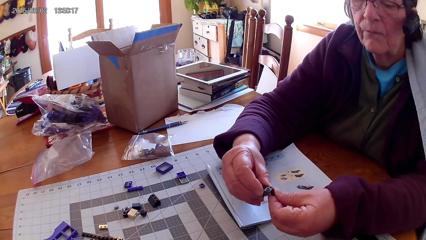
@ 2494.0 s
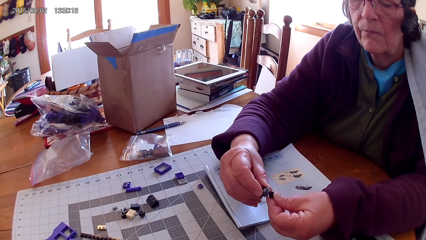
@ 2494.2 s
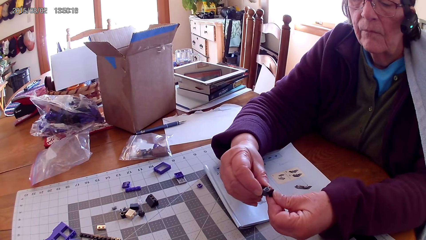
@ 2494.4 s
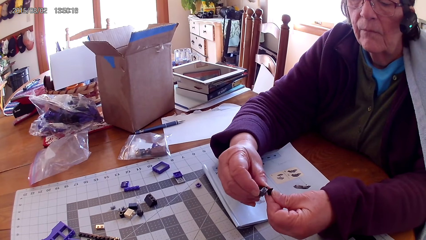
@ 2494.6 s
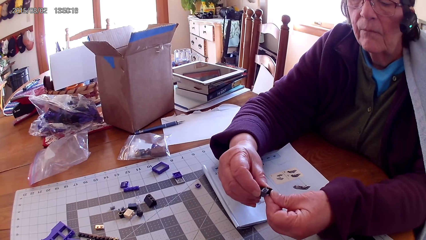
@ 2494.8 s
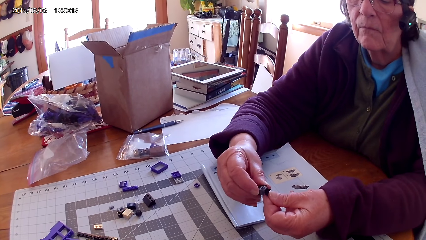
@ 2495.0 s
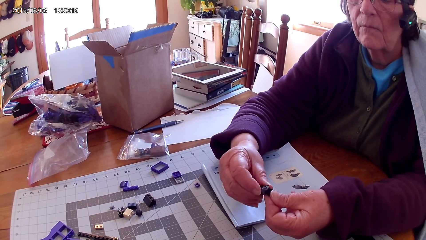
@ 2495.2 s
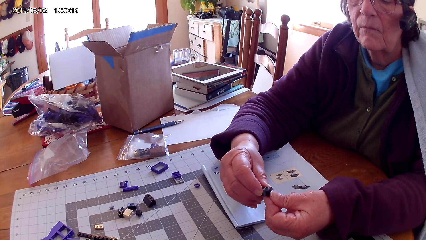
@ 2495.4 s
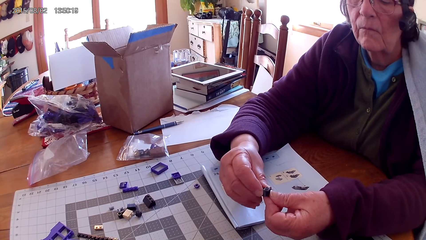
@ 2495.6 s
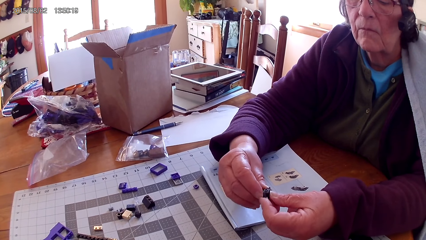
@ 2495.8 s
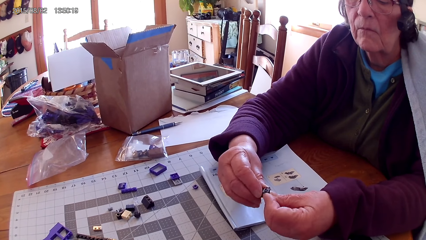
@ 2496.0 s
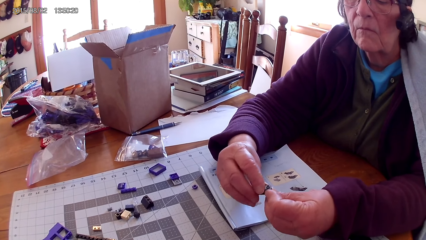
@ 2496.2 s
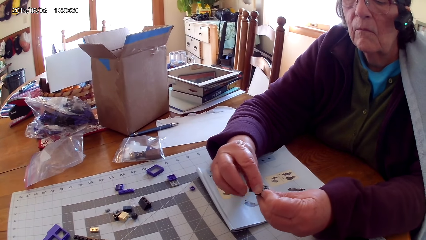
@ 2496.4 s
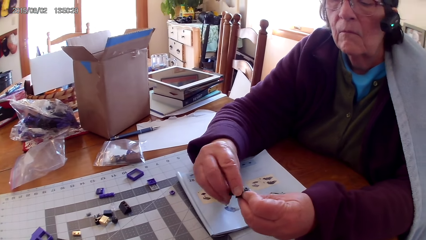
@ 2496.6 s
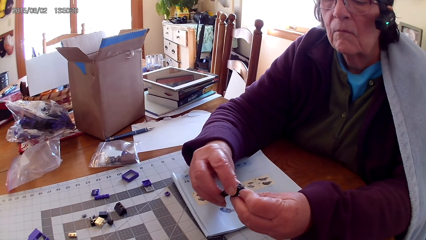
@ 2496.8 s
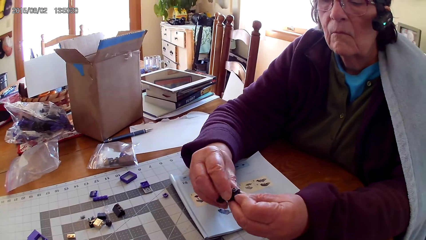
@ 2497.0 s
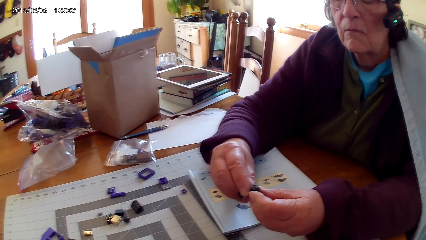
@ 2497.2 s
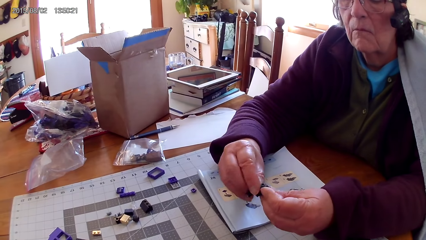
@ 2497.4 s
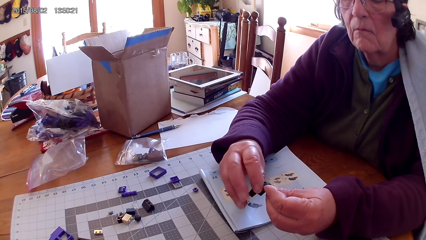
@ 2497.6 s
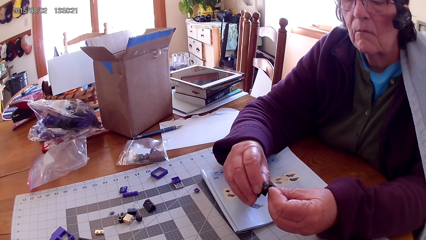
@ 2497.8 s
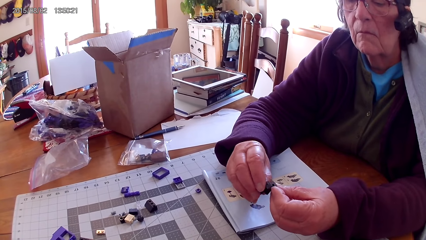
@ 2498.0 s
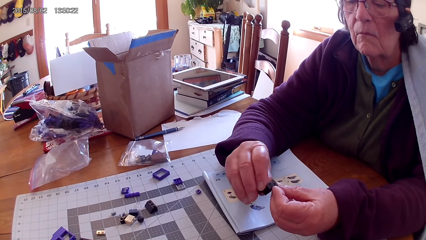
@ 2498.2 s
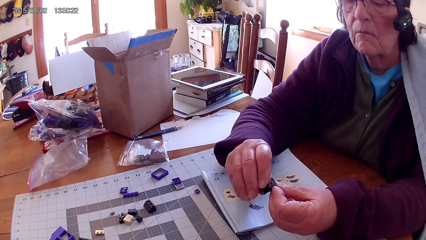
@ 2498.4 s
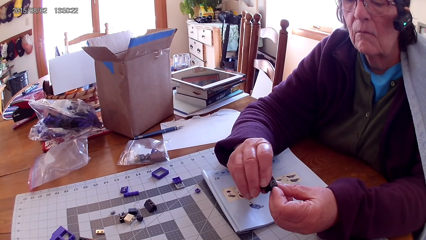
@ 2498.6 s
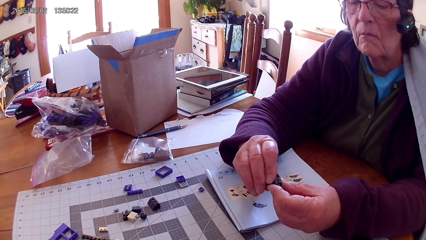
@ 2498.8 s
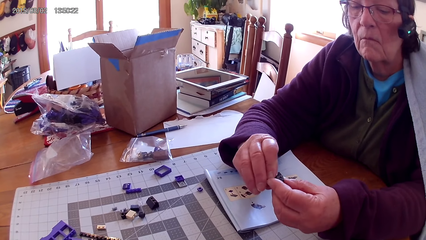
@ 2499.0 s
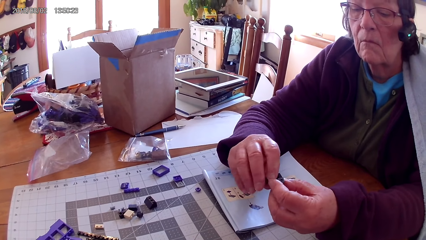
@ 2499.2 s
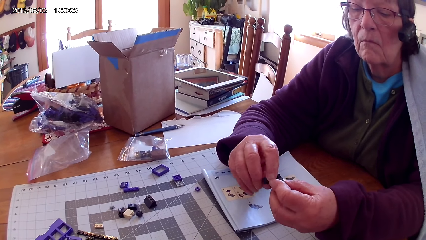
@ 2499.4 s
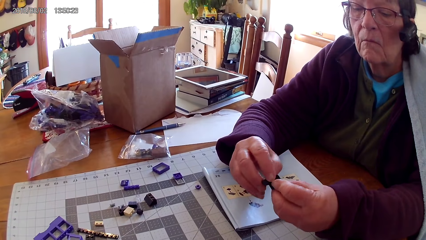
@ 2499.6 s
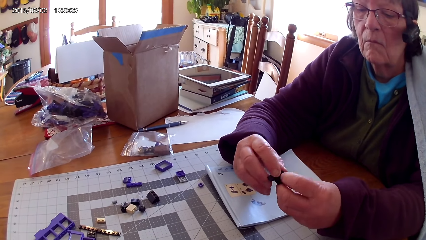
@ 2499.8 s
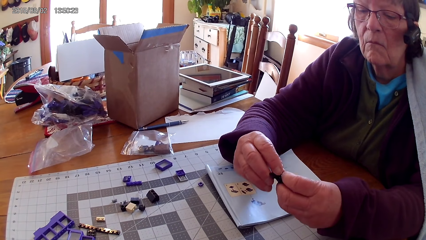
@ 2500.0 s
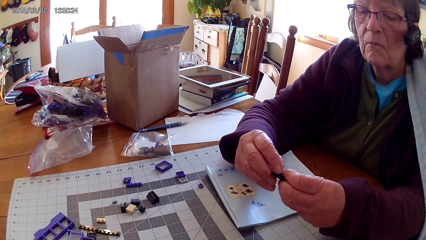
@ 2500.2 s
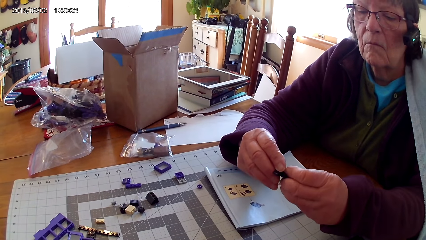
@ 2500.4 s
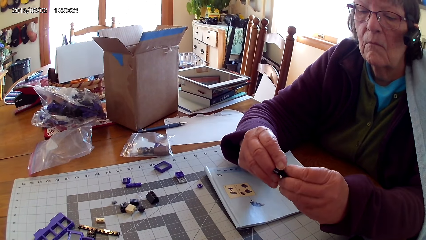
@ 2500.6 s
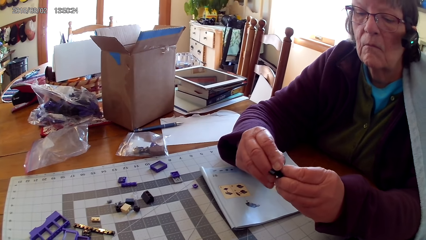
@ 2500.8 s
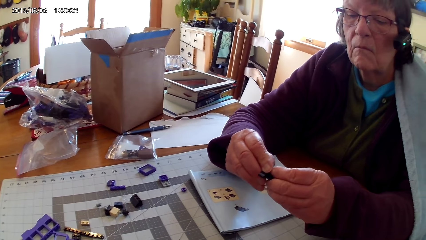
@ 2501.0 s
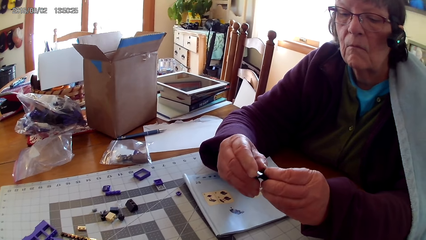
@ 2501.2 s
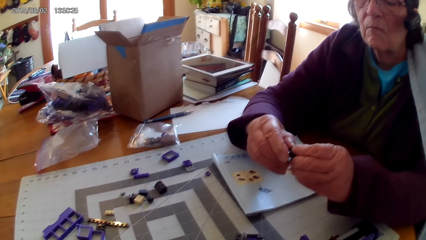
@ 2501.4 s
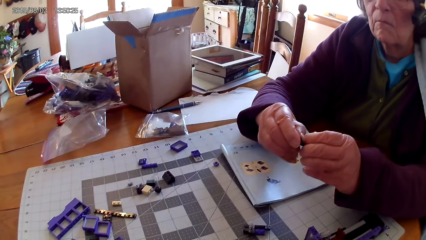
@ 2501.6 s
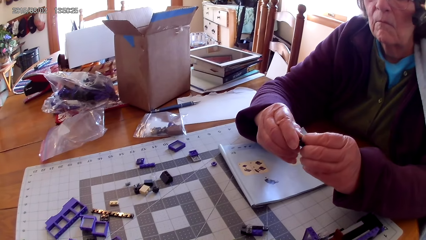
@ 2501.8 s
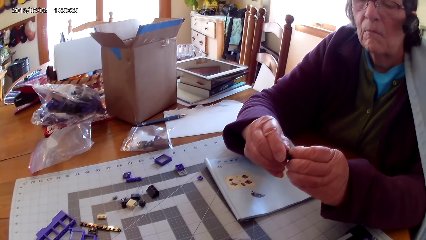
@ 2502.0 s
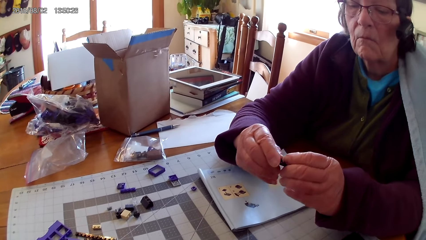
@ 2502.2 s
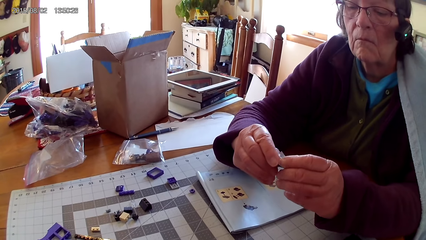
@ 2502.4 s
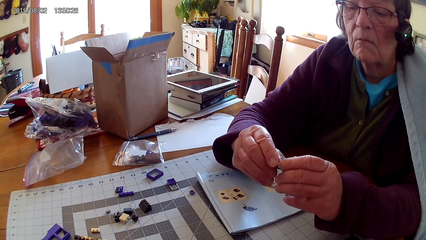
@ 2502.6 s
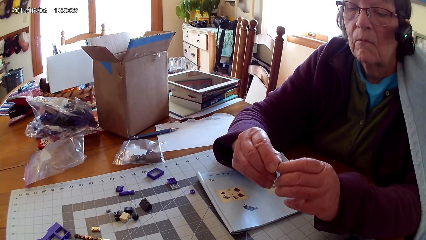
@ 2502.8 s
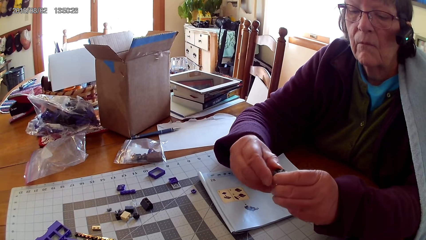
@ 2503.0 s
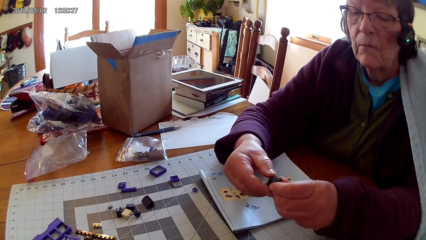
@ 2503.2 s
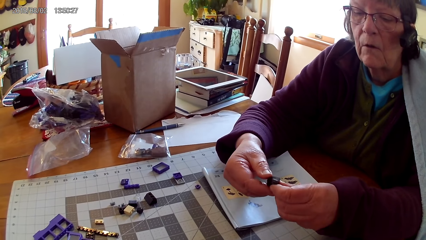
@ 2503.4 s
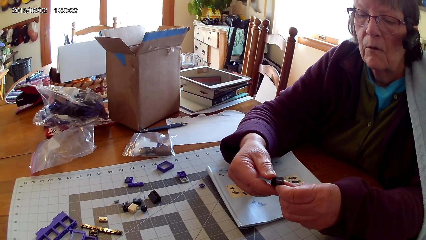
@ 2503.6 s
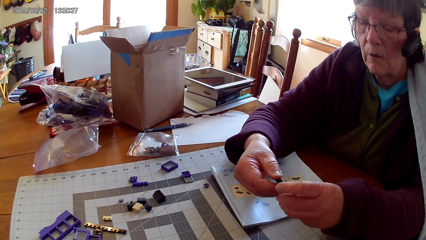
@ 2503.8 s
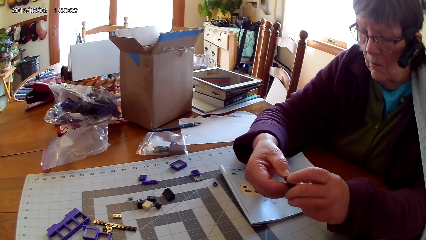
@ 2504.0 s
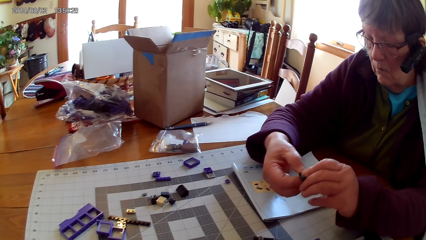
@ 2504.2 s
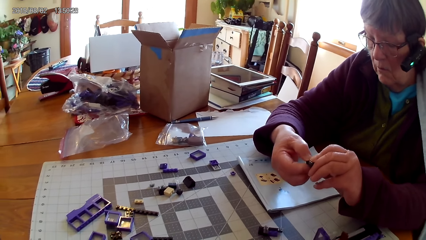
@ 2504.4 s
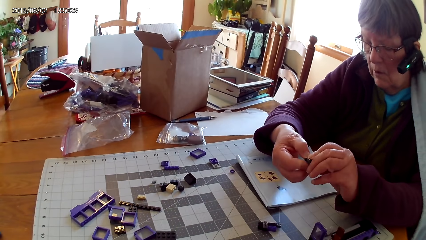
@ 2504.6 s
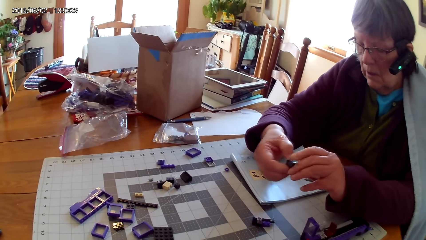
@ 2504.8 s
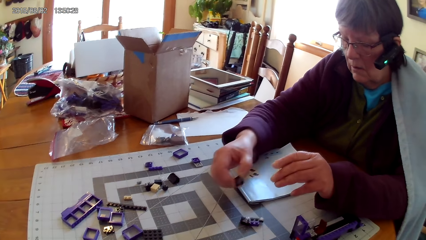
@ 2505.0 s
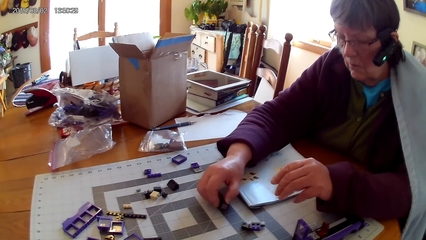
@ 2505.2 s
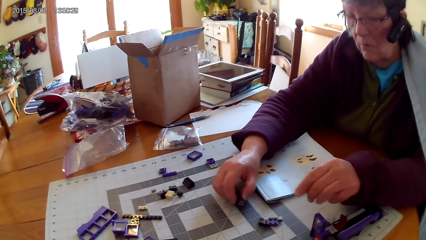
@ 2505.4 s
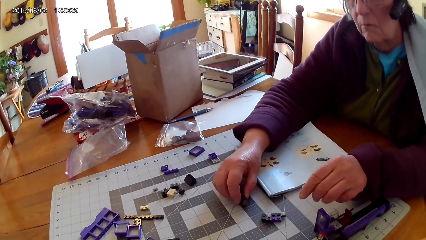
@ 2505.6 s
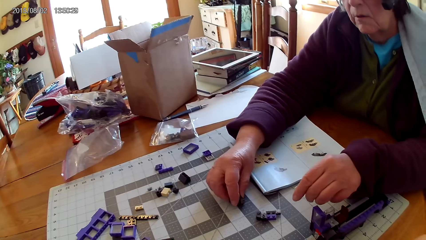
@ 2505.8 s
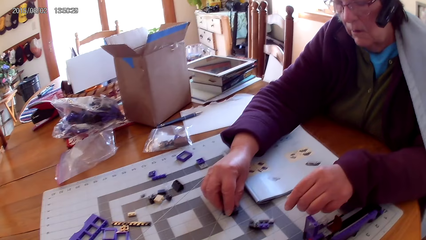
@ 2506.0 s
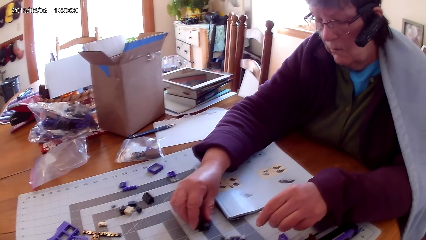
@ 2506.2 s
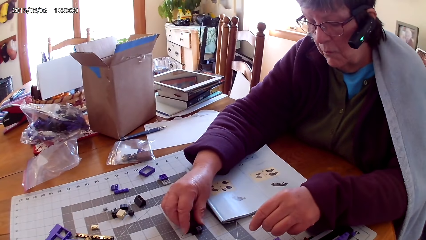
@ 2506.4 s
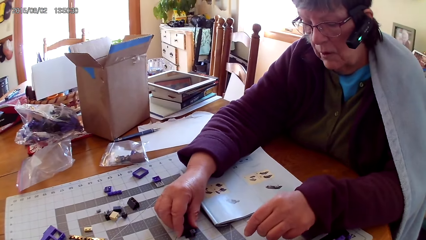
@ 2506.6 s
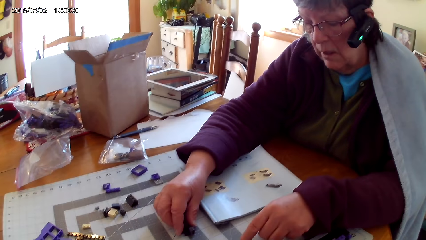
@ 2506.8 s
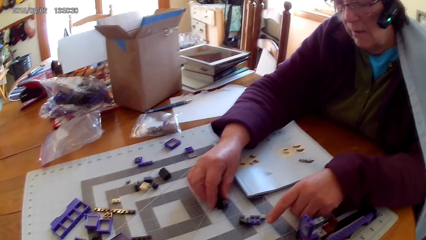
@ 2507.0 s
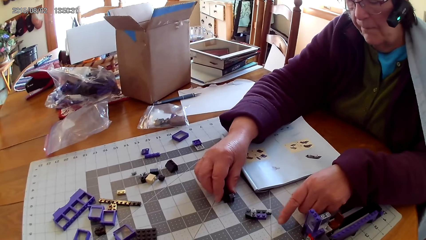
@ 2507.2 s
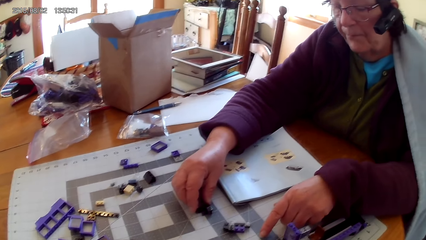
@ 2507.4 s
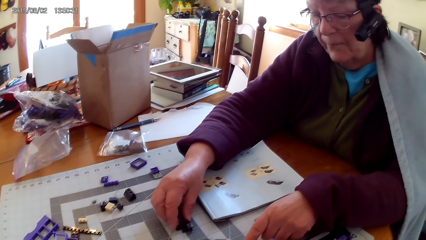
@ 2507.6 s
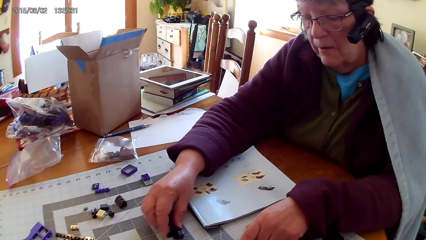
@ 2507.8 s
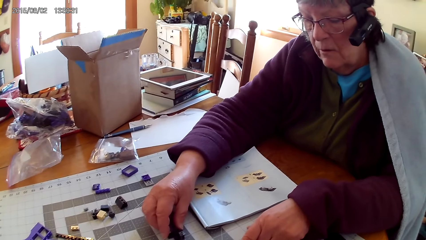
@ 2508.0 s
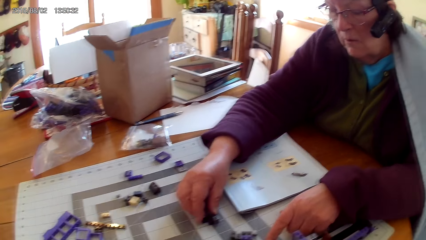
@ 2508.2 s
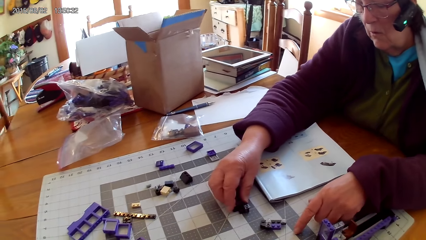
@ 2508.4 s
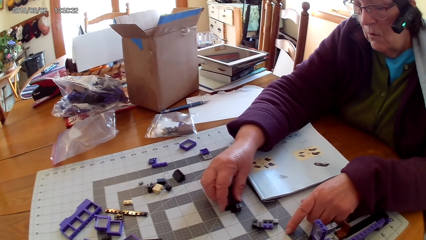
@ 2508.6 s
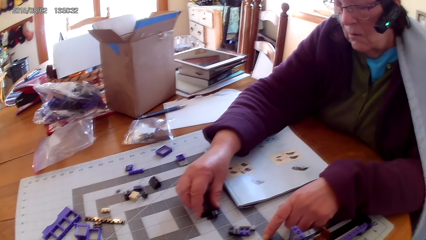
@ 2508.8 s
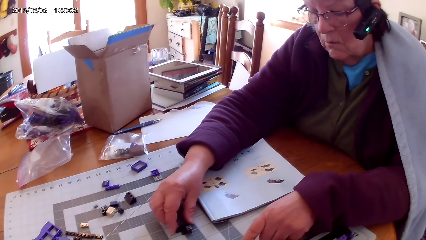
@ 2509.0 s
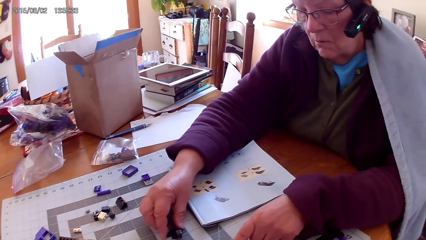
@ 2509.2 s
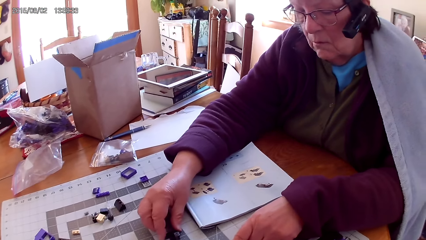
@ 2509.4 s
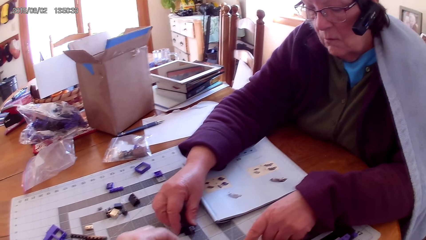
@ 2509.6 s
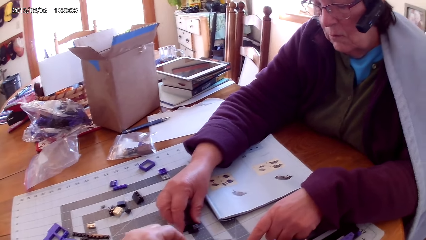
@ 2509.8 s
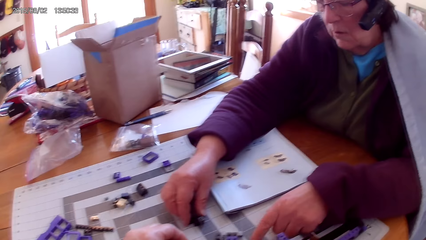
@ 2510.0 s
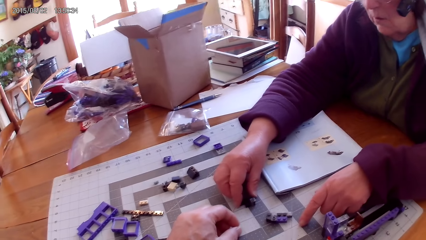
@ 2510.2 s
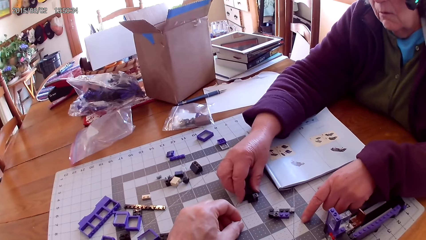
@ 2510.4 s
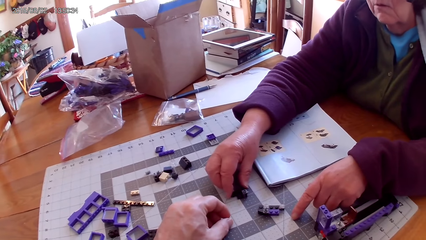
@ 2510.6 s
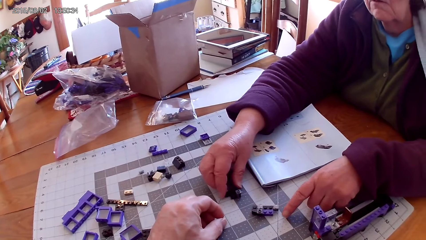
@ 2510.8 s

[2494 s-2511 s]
A lady looks at the drawing on the book. The lady puts a plastic interlocking block on the table.
